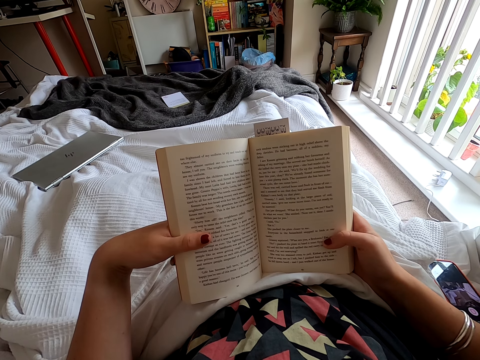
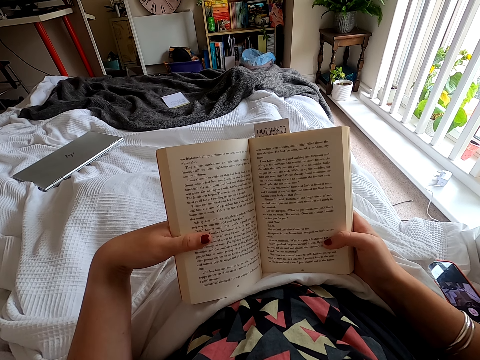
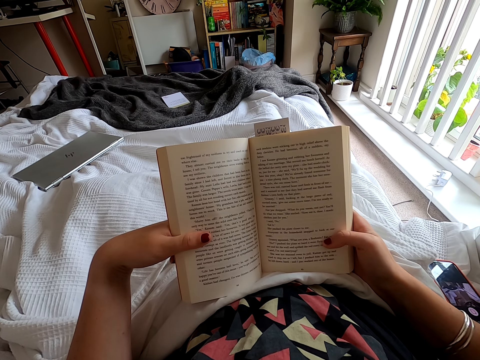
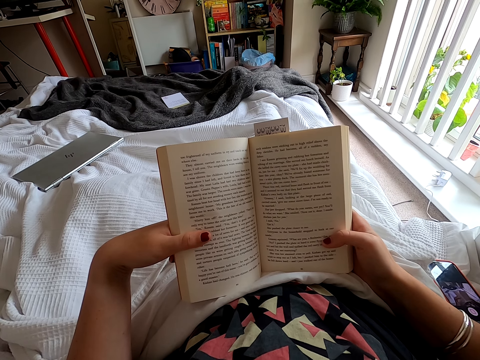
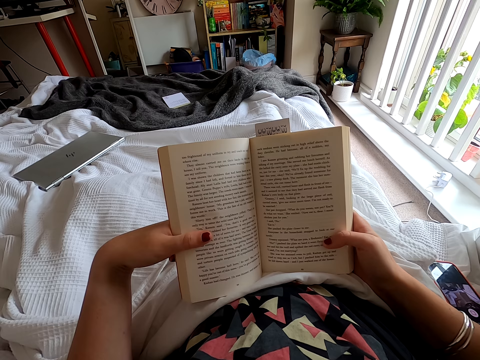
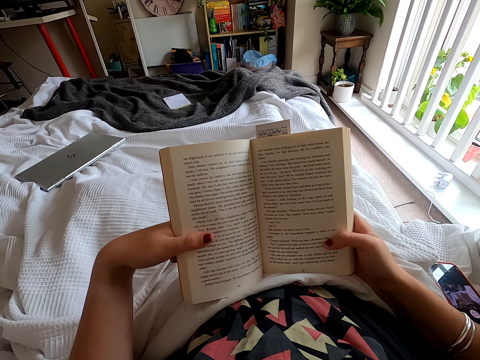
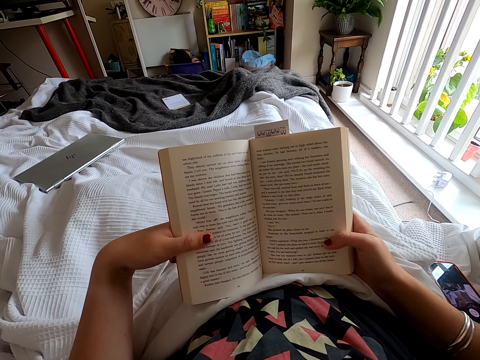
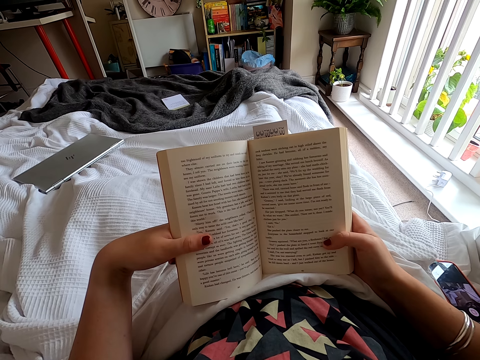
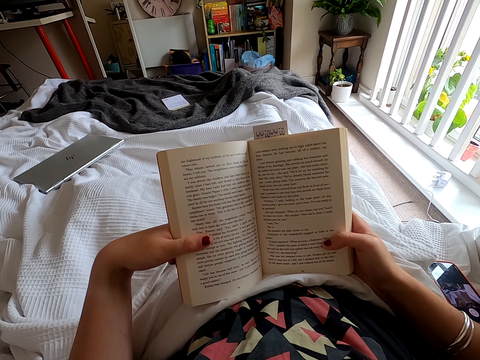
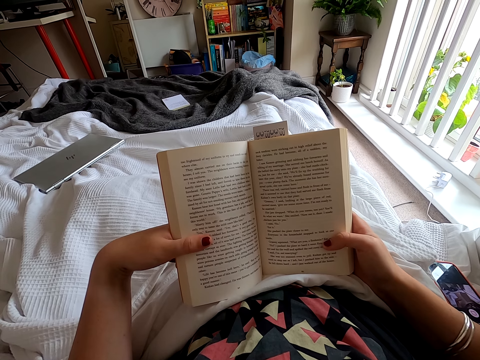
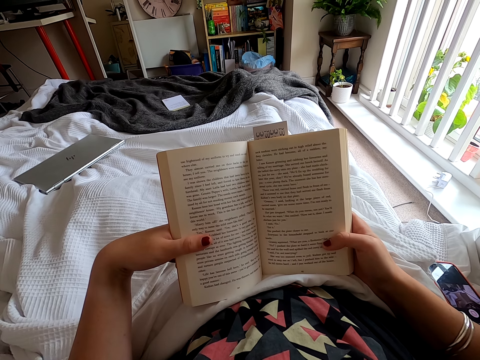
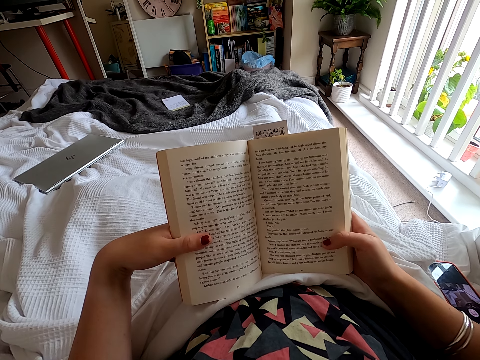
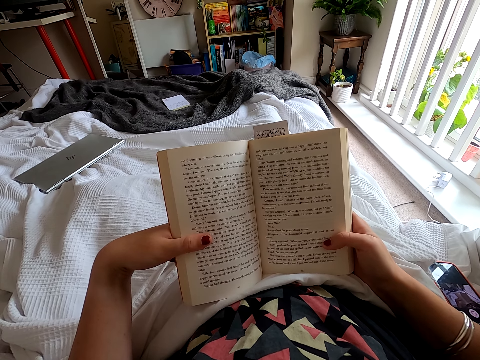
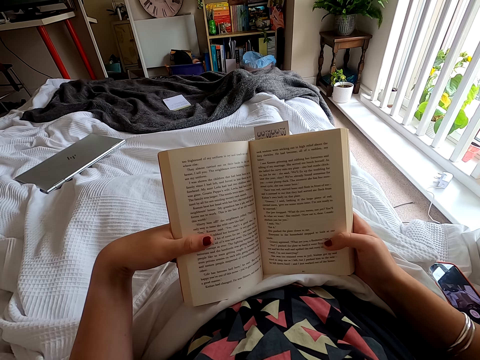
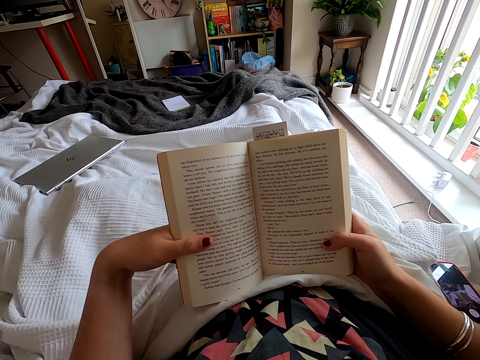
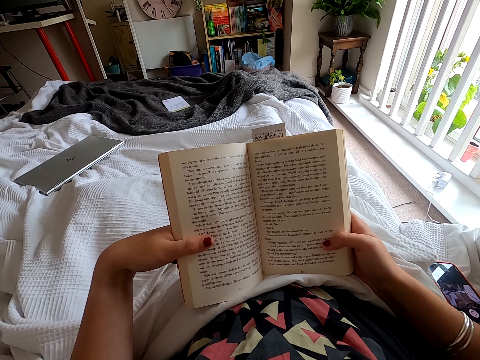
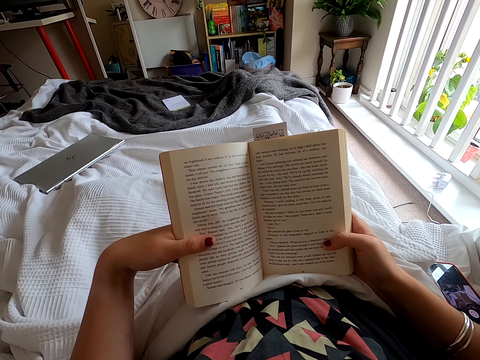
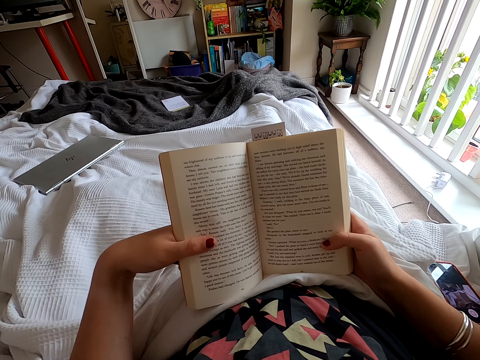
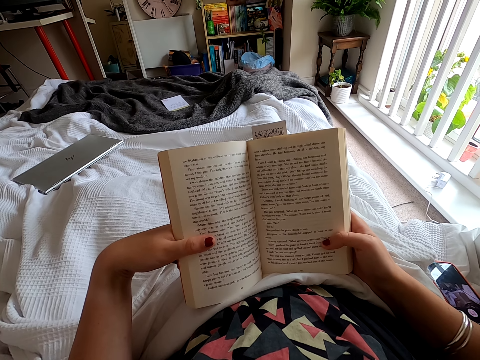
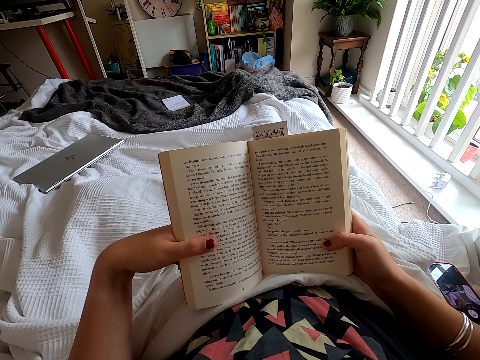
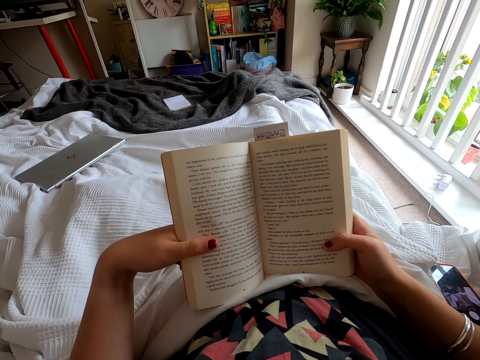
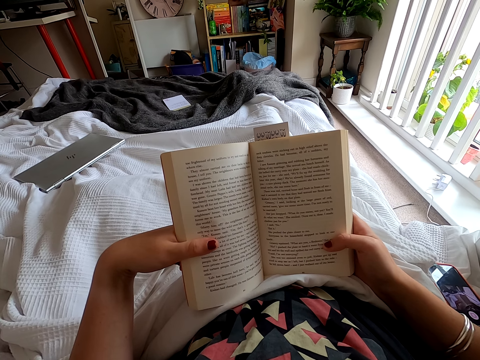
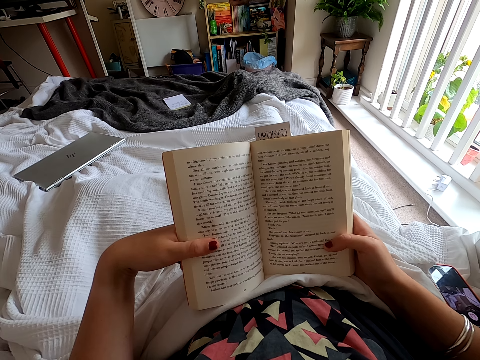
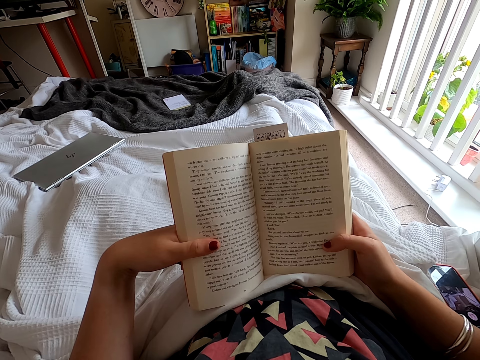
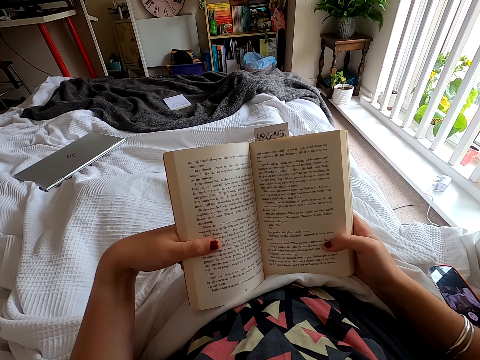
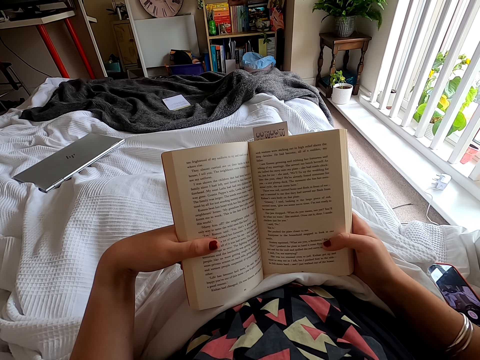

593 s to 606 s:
The camera wearer peruses a book.

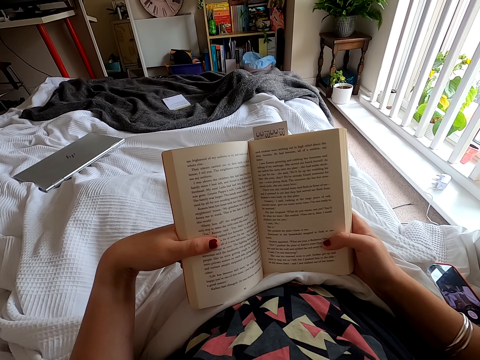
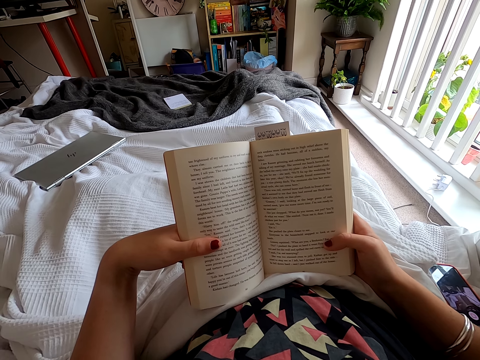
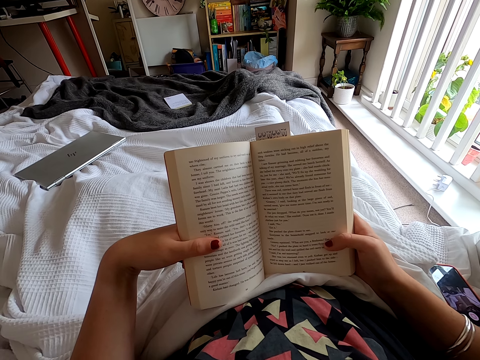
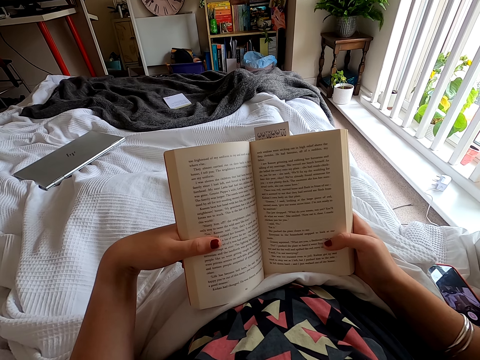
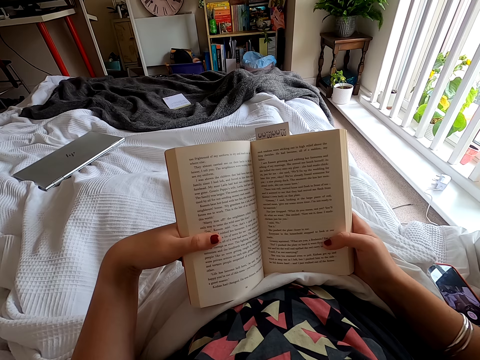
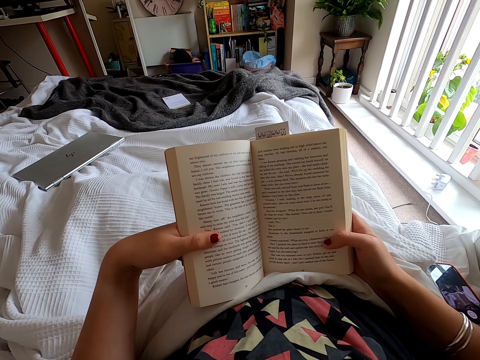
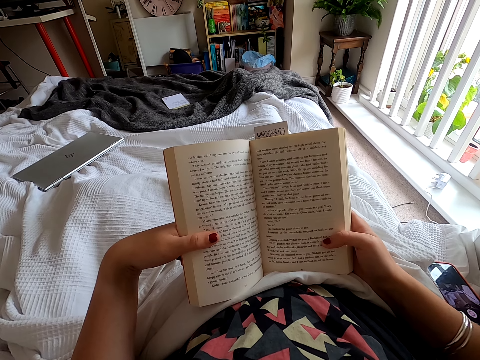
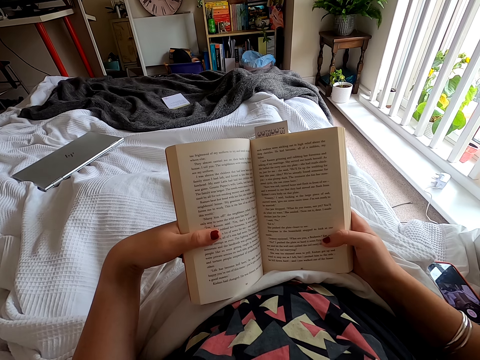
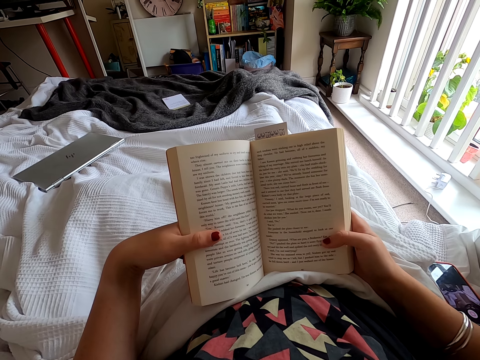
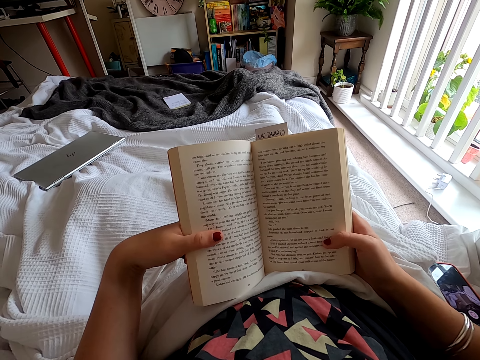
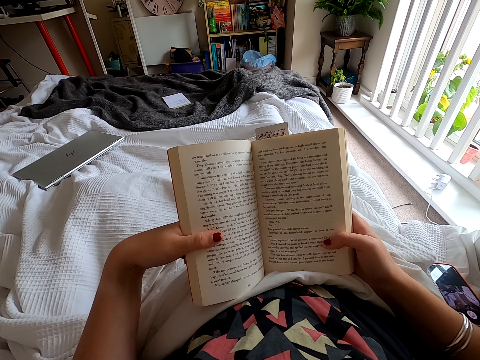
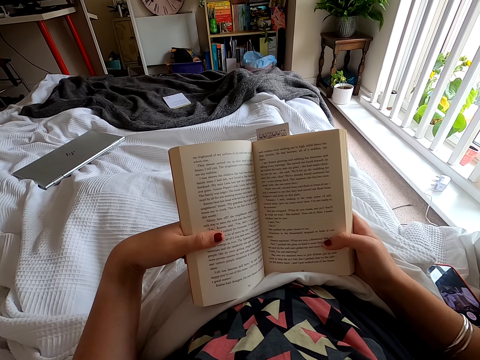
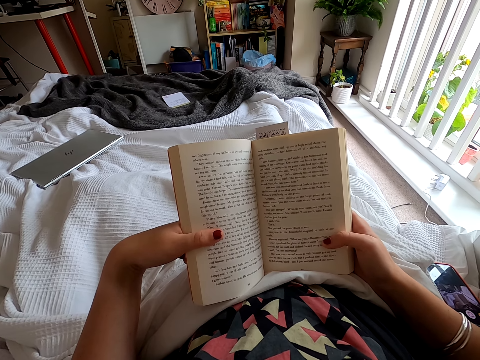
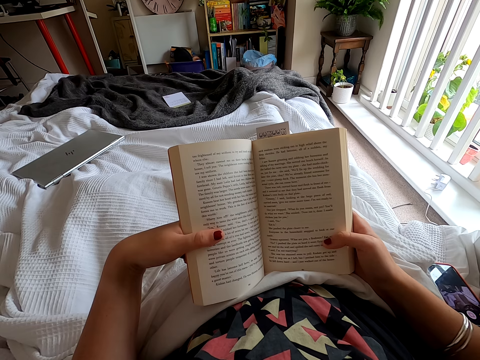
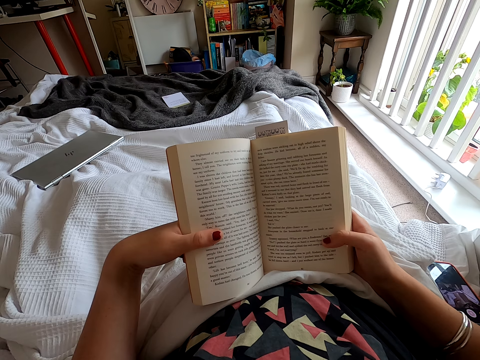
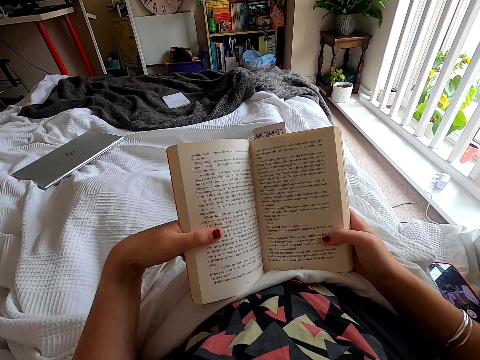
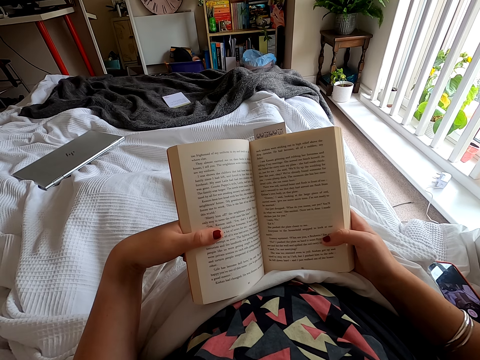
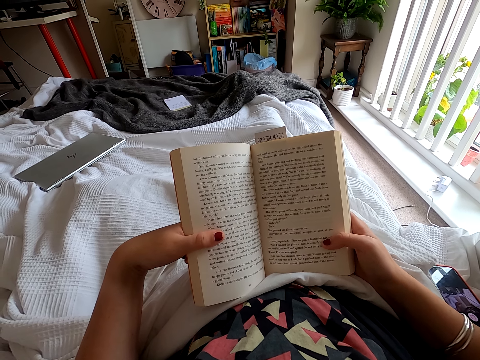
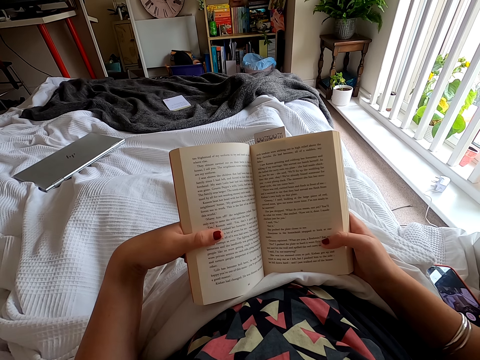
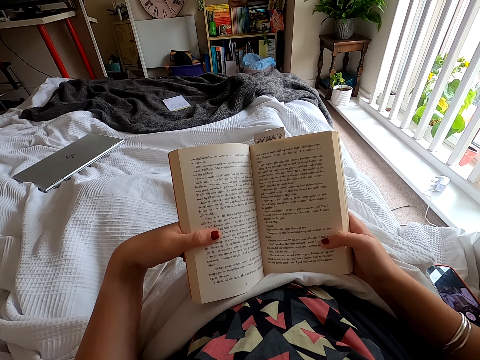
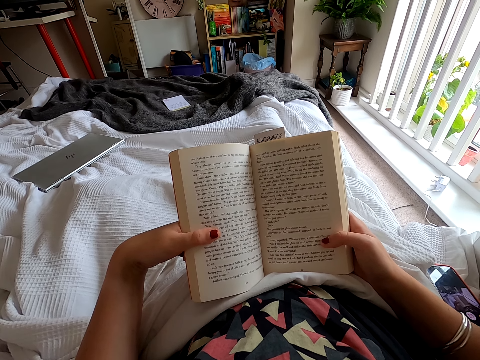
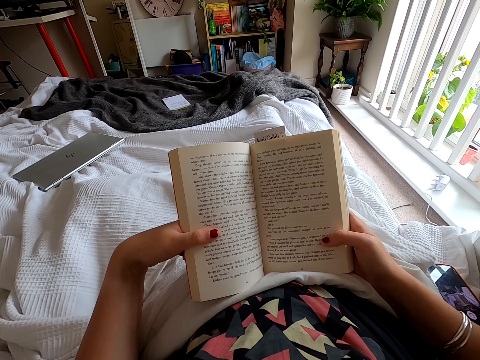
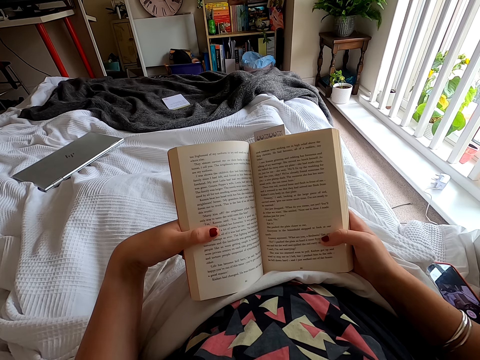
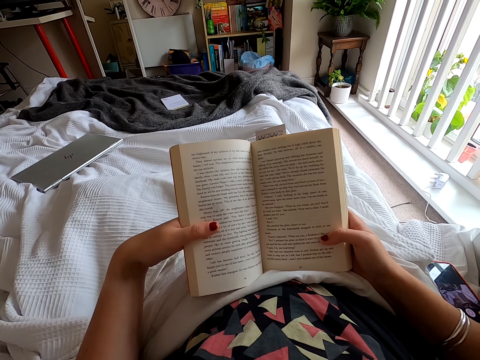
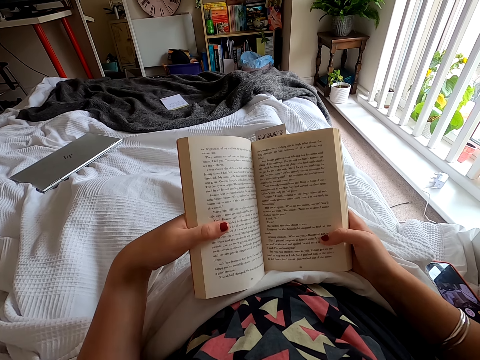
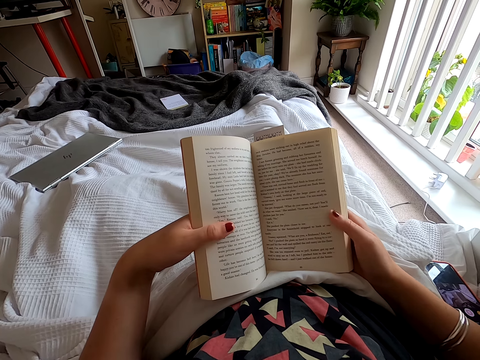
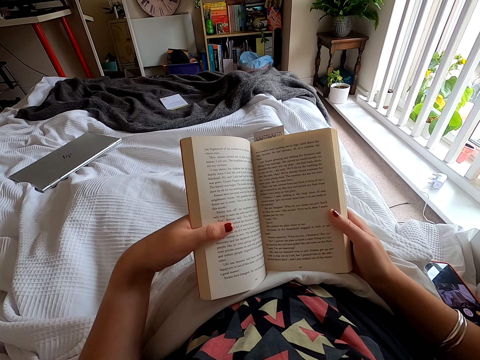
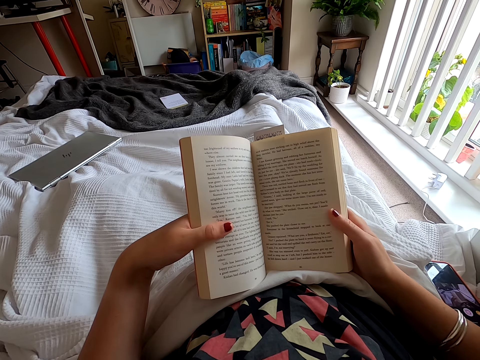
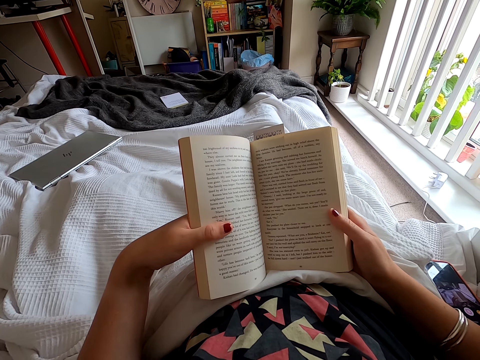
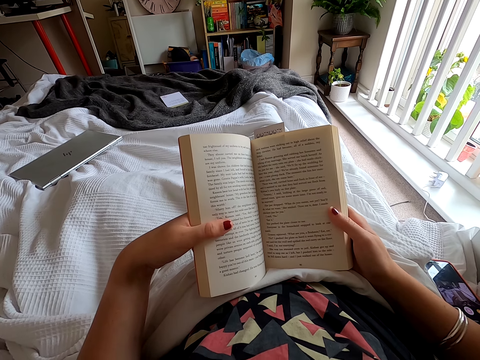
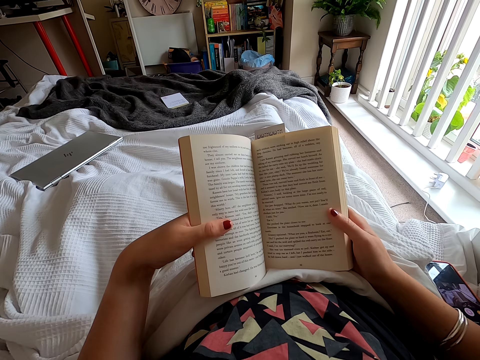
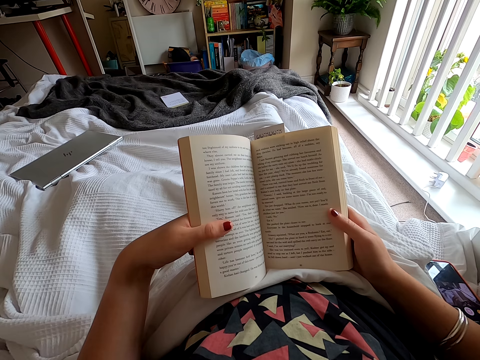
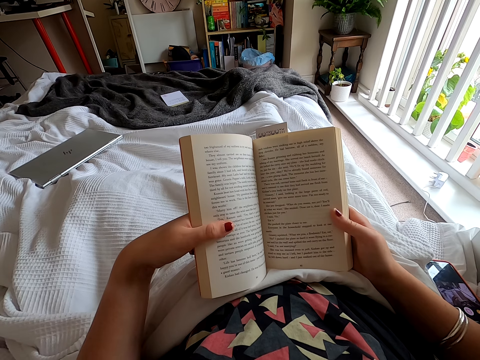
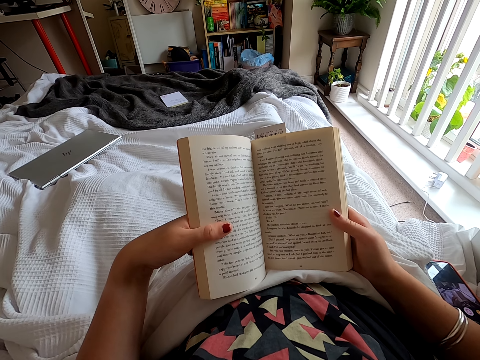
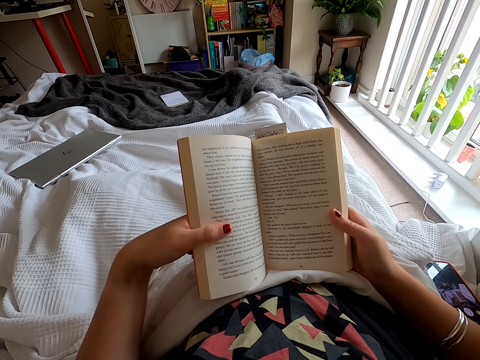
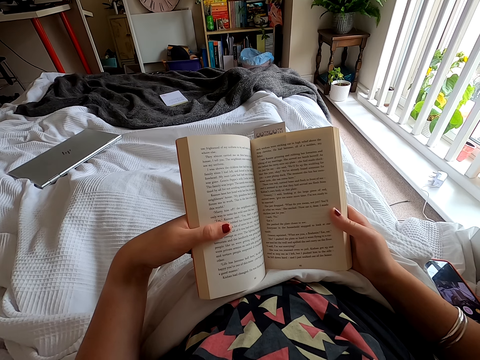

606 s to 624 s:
The camera wearer peruses a book. They hold the book. They peruse the book.
